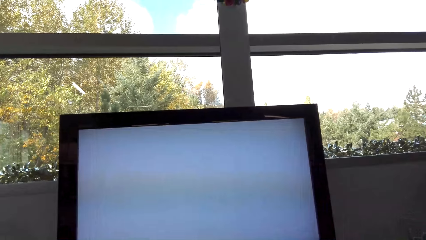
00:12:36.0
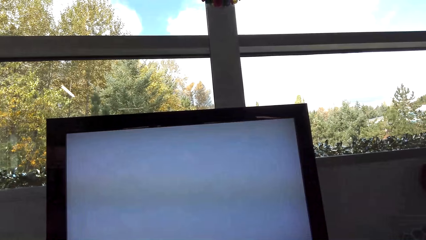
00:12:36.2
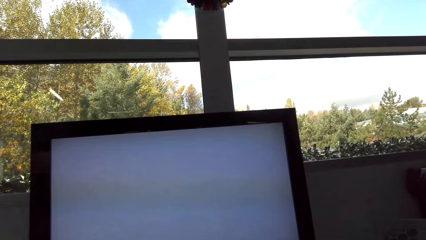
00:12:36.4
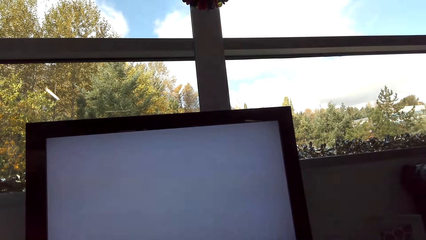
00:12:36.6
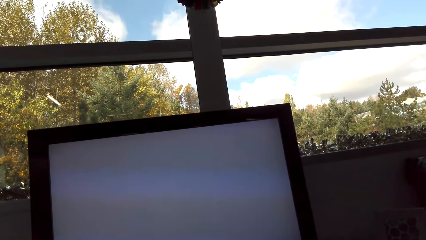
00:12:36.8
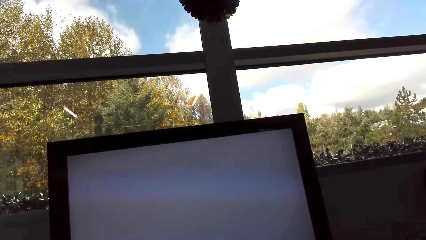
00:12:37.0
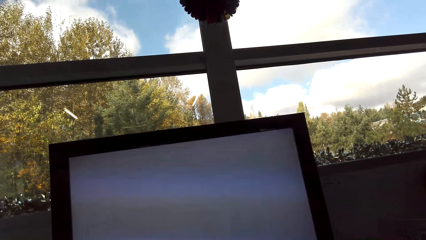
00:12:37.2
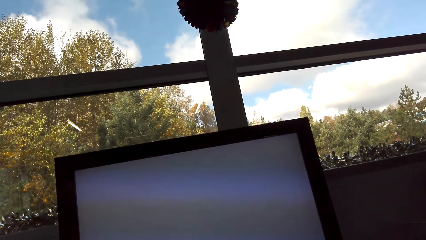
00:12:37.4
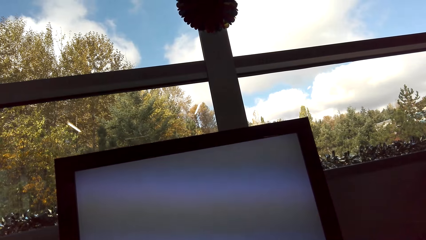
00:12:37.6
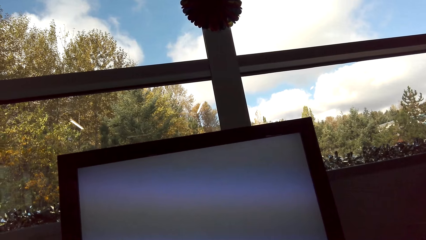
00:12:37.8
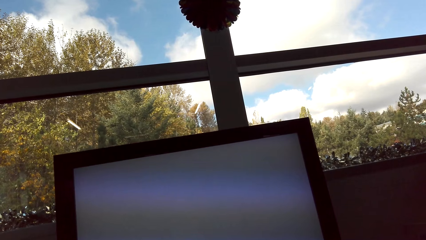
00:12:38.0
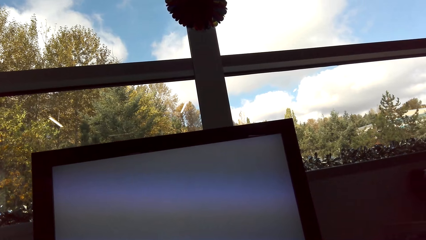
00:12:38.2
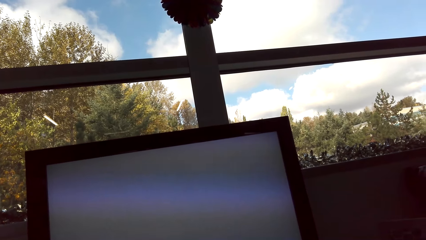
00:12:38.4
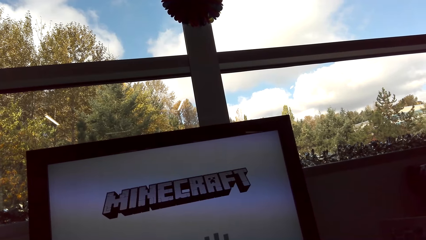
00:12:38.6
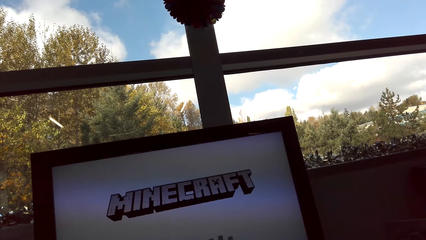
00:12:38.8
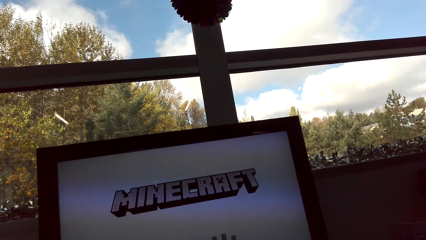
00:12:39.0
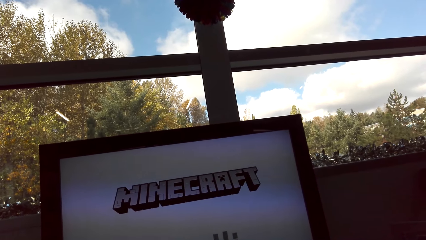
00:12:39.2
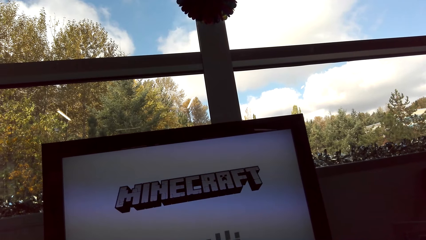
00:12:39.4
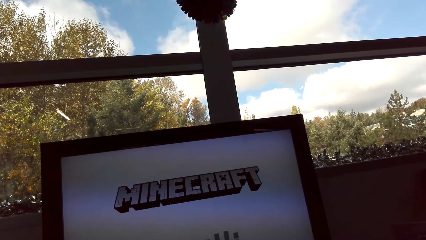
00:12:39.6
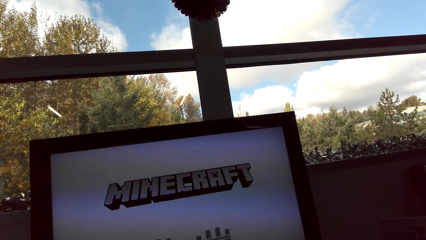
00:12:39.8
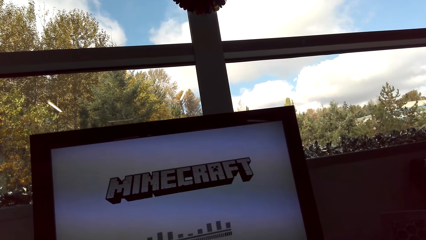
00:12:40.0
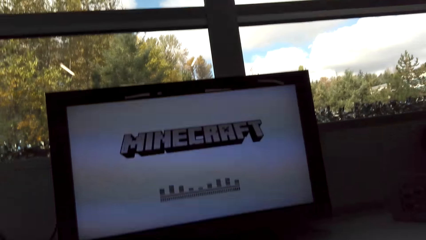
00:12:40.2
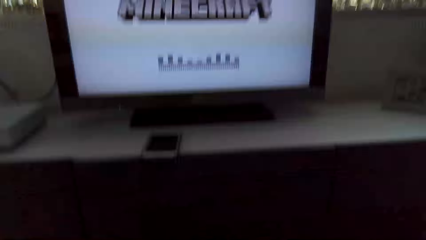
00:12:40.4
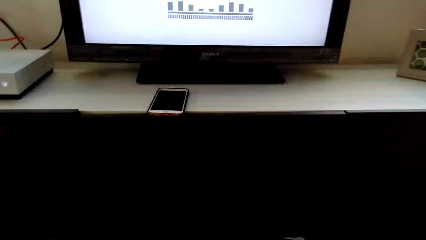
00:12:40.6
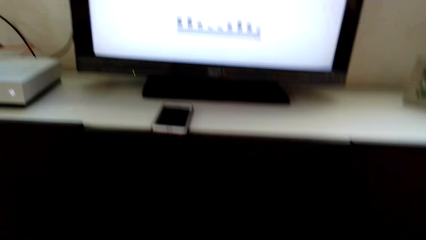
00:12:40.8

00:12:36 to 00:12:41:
The camera wearer plays the video game.

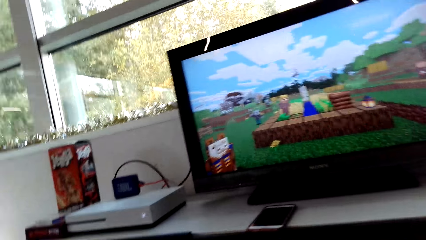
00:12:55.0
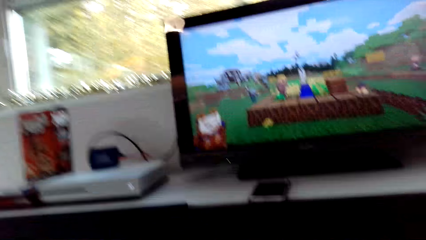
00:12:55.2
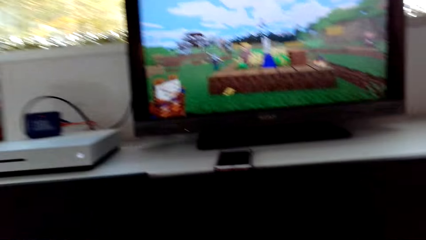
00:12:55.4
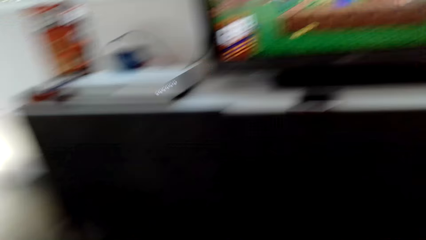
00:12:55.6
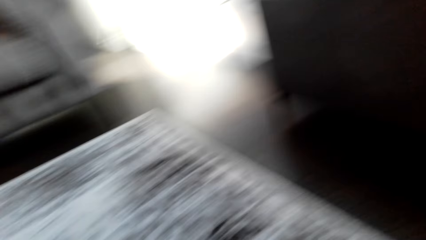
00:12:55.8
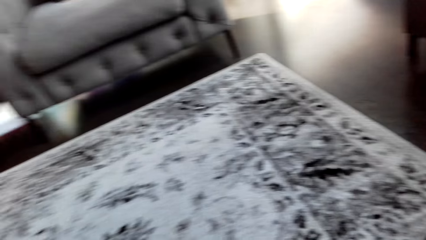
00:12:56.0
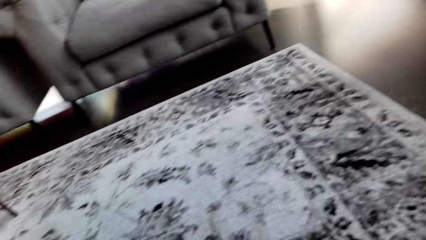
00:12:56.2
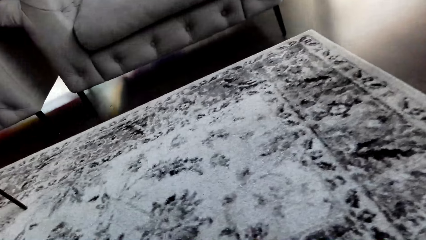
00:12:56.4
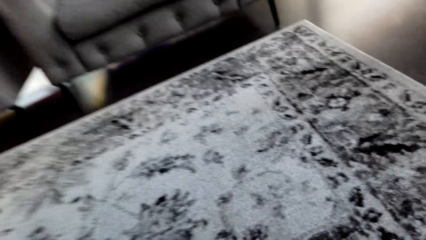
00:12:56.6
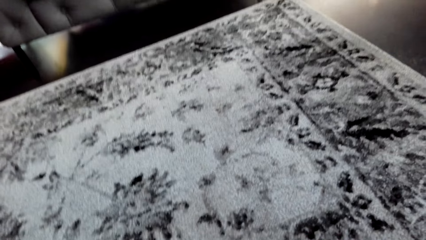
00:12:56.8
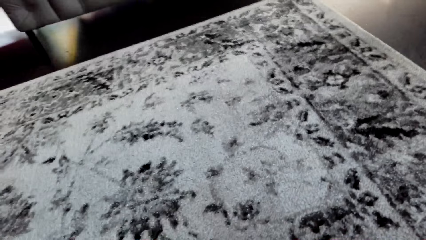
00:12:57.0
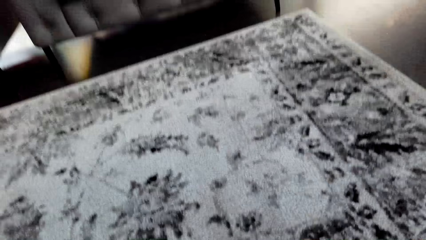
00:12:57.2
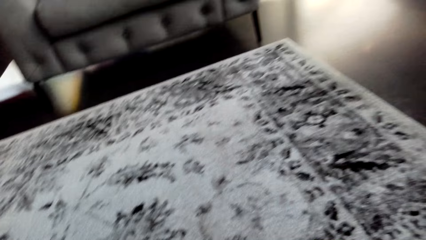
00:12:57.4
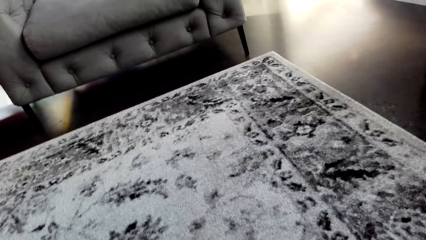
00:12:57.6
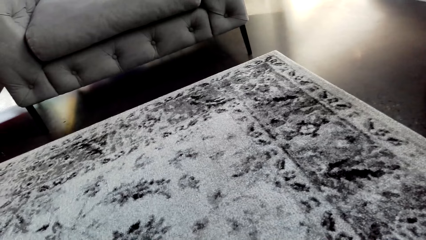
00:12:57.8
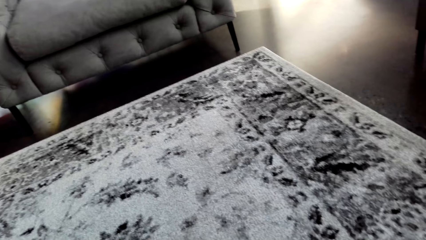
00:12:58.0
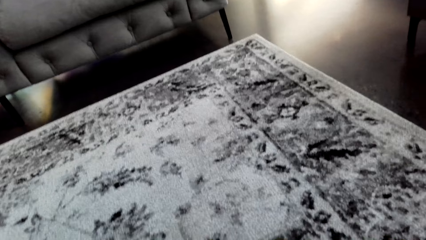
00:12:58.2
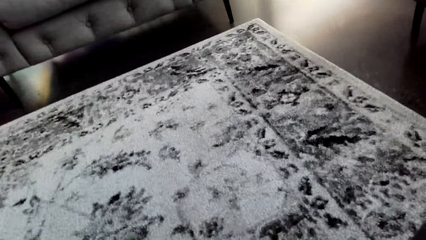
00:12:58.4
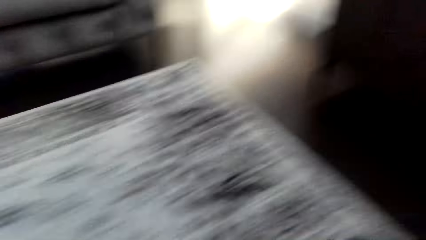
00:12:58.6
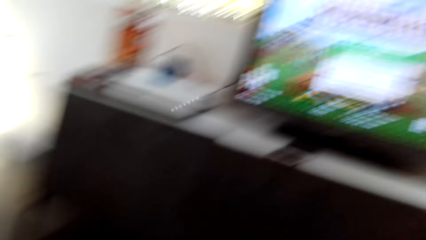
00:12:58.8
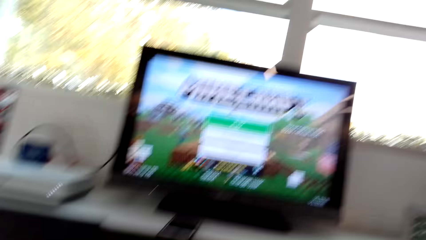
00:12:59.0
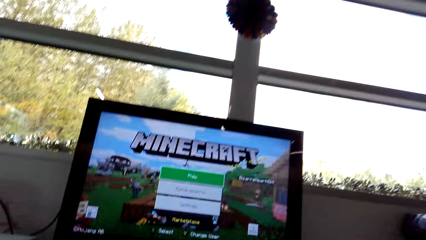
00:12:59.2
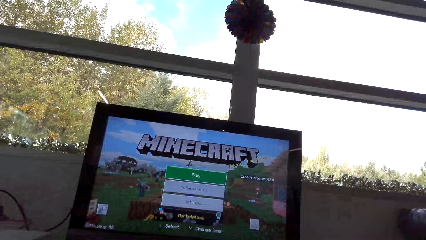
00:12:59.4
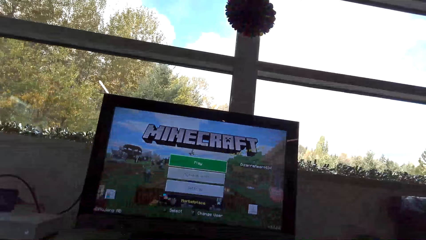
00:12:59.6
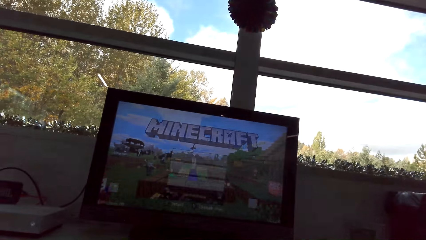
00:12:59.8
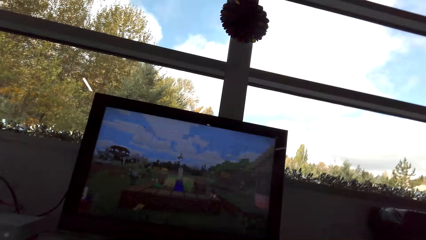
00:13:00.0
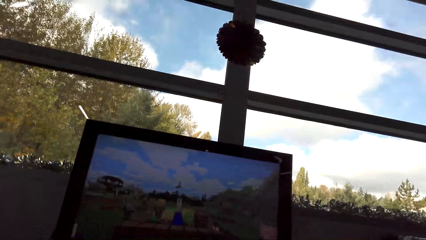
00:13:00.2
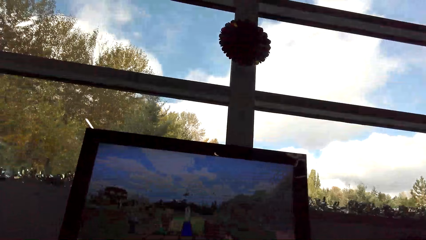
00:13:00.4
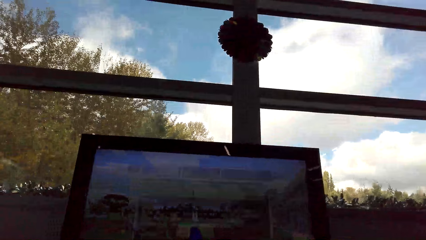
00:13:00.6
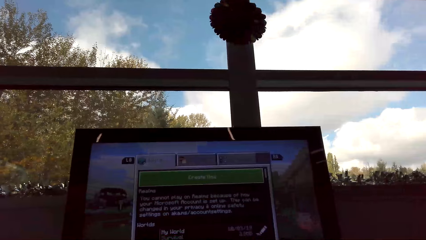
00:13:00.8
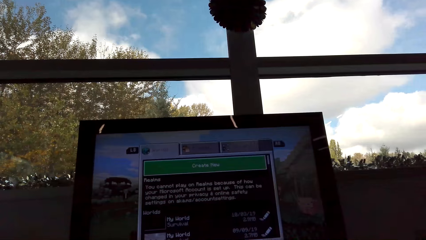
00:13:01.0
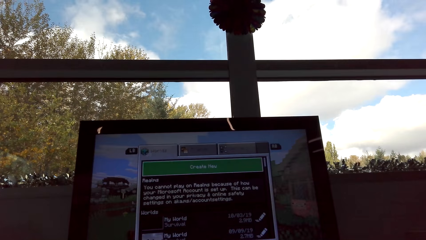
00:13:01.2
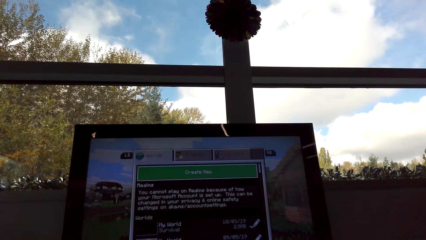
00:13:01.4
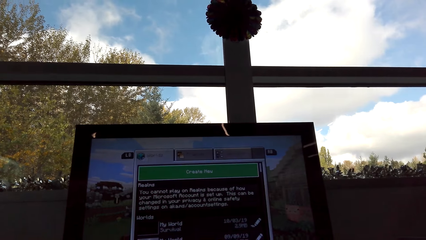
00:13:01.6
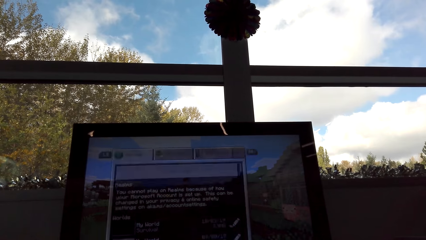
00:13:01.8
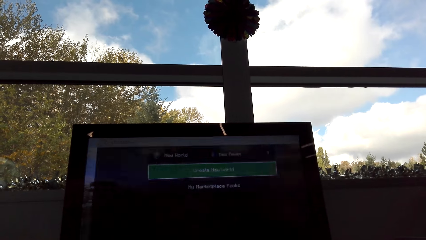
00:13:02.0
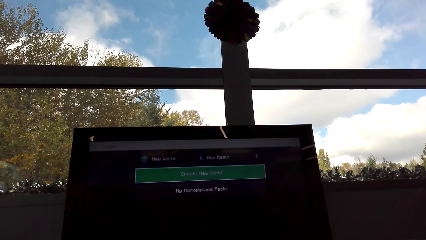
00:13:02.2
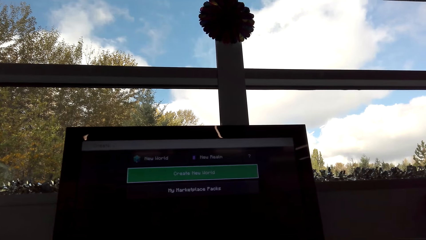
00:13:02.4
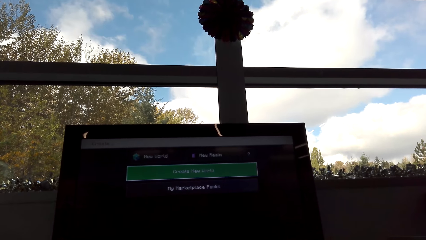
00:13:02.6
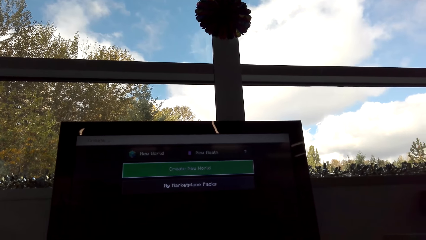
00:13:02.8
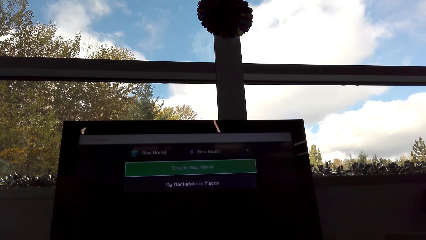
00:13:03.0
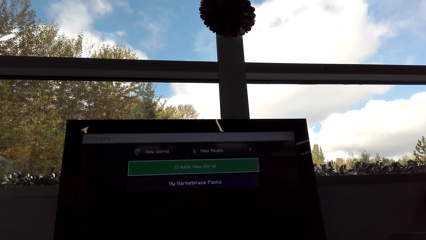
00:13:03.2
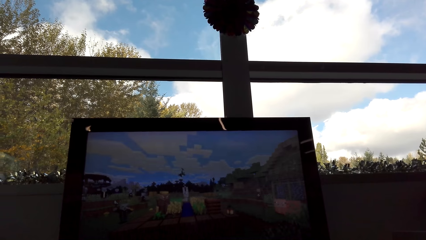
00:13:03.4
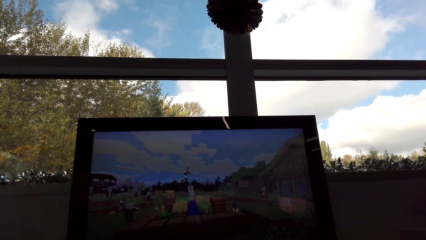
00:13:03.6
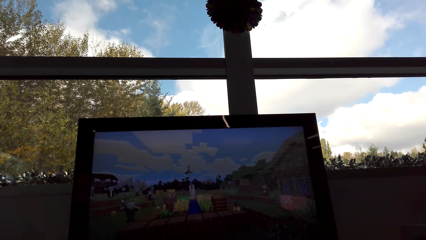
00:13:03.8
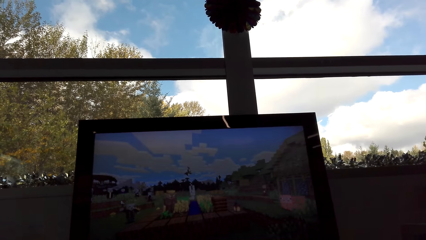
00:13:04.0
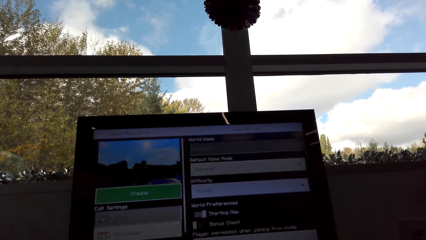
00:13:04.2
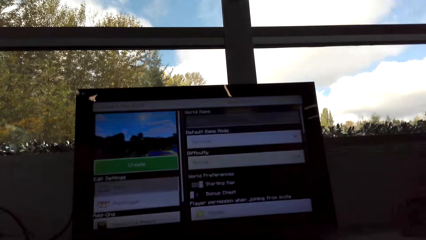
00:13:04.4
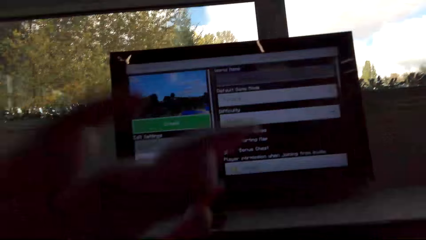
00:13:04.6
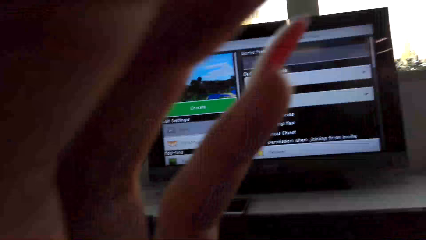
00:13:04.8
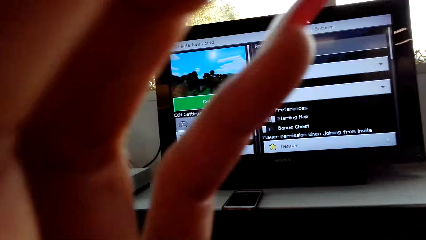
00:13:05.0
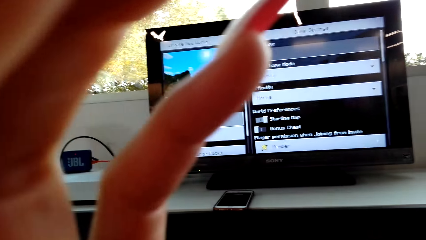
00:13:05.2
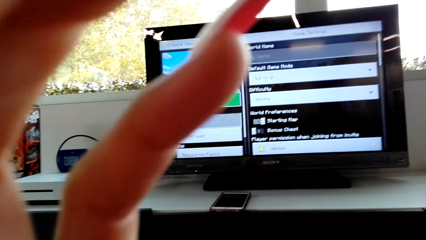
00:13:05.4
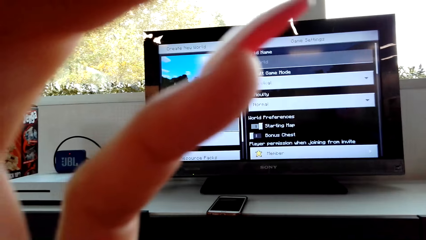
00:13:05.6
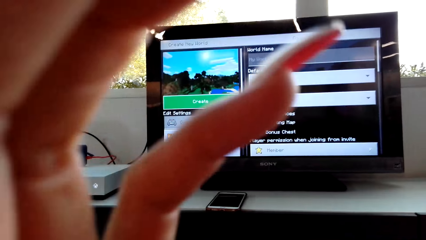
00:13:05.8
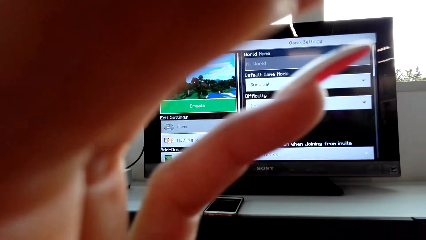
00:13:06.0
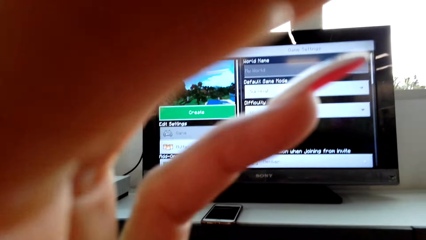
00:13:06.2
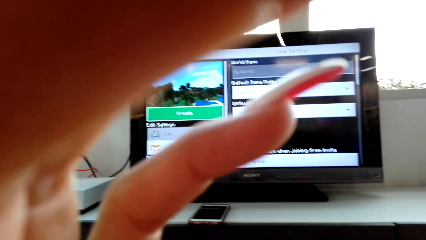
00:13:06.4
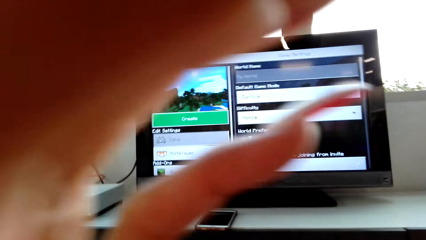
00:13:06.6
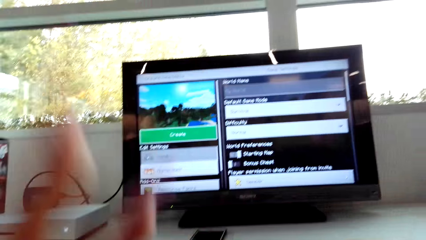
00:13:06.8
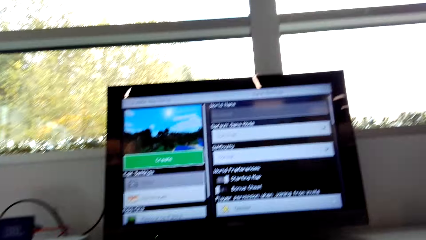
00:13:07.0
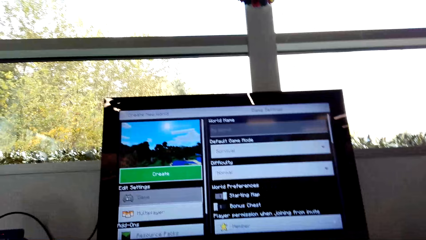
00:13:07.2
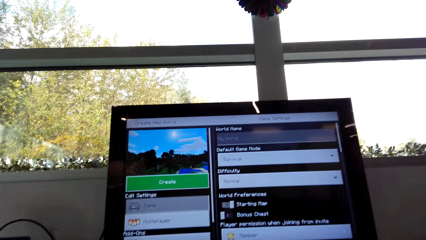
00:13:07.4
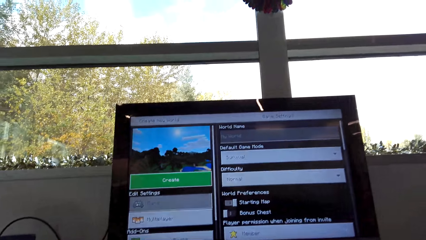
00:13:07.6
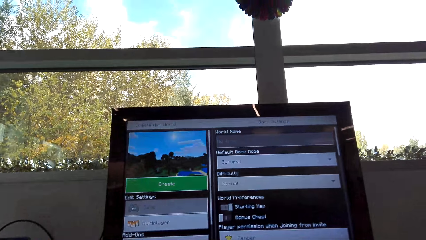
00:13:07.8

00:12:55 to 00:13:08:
The camera wearer looks around. They operate the television with the game pad. They move the hand. They fix the camera.
